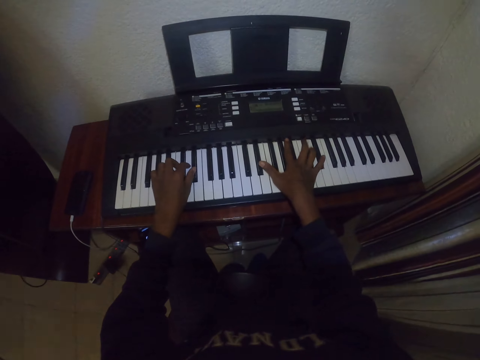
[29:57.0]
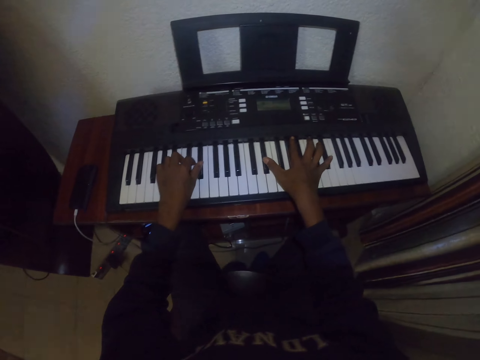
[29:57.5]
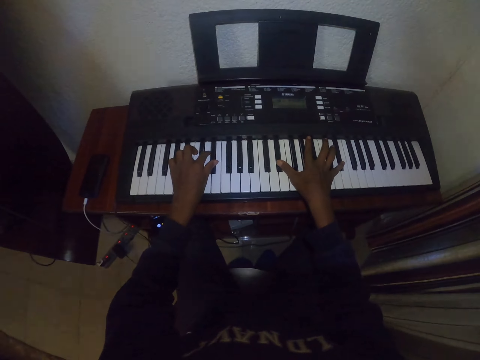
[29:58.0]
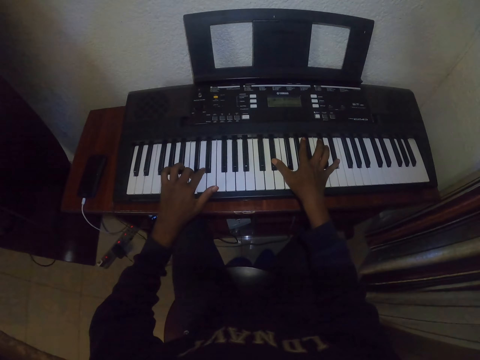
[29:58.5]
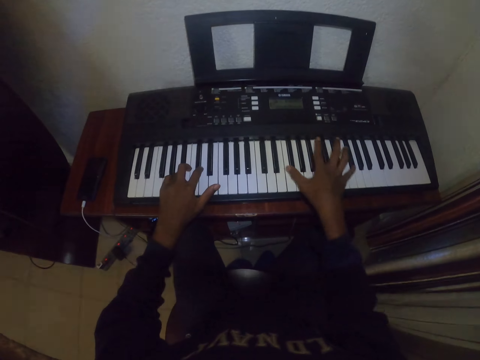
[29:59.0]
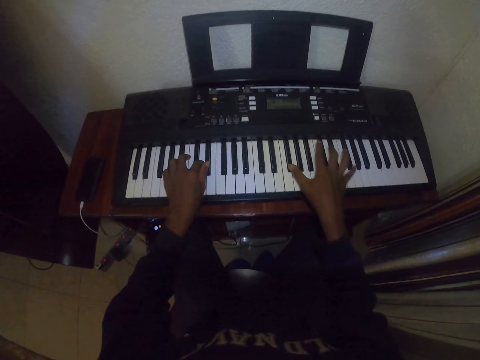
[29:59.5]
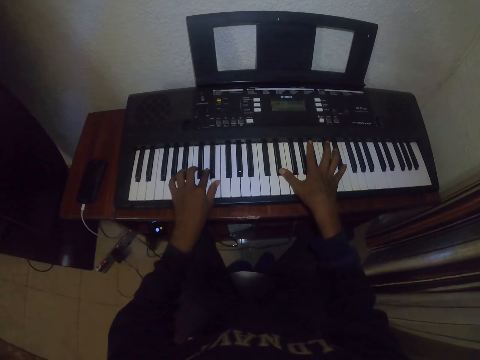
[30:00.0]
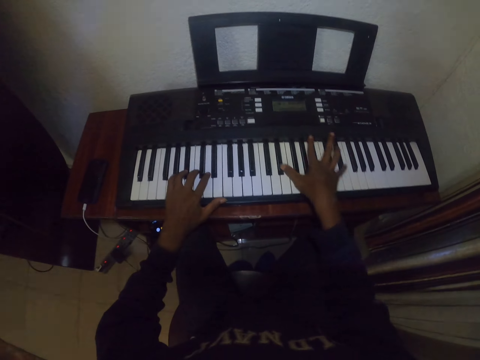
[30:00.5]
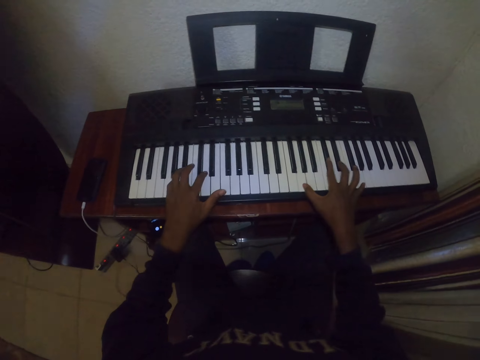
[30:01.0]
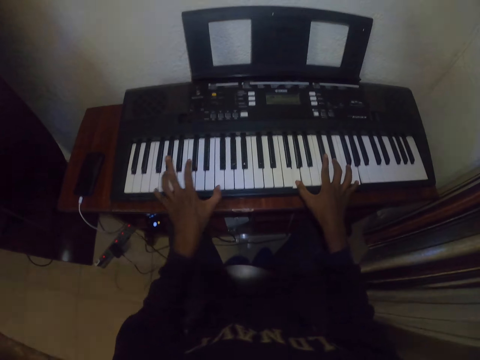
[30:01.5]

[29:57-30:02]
The camera wearer plays the piano.

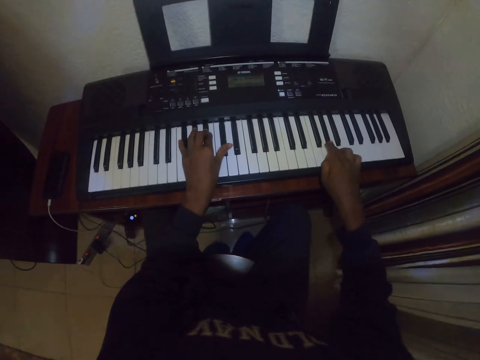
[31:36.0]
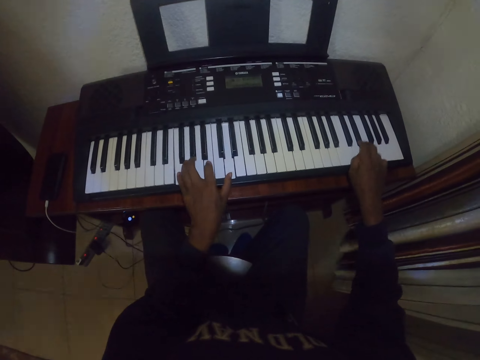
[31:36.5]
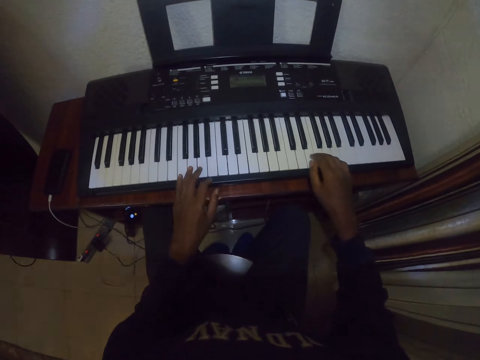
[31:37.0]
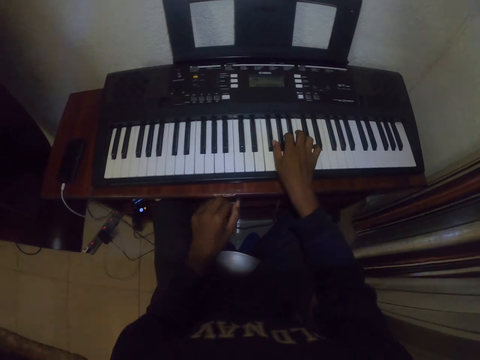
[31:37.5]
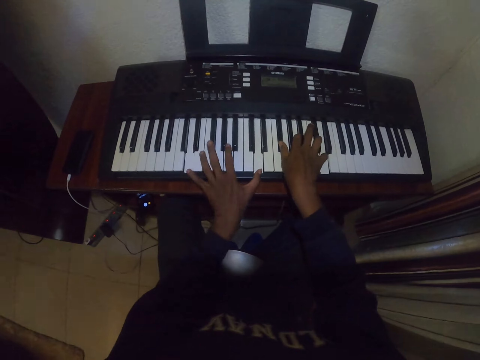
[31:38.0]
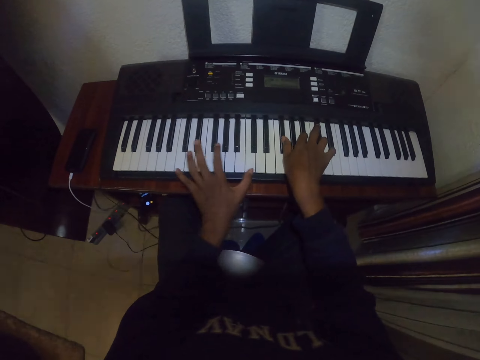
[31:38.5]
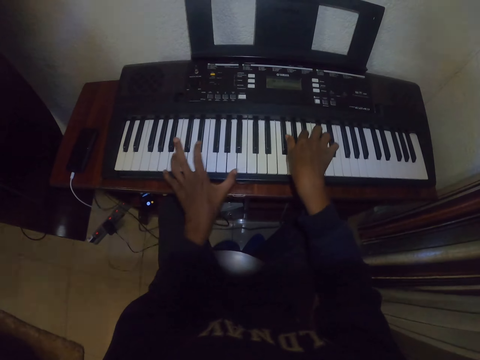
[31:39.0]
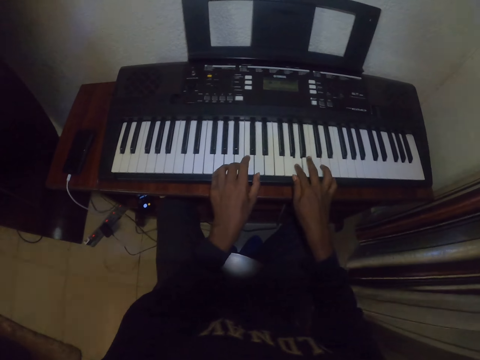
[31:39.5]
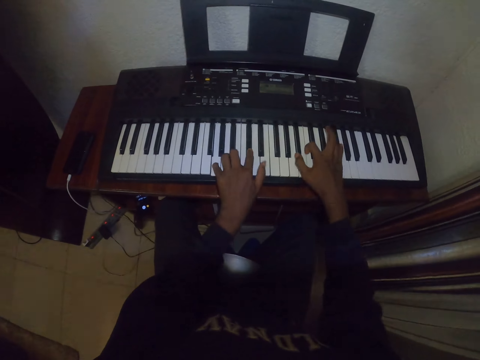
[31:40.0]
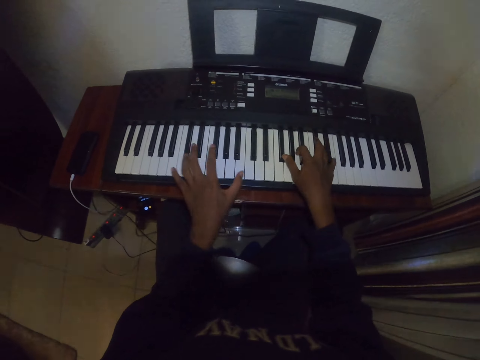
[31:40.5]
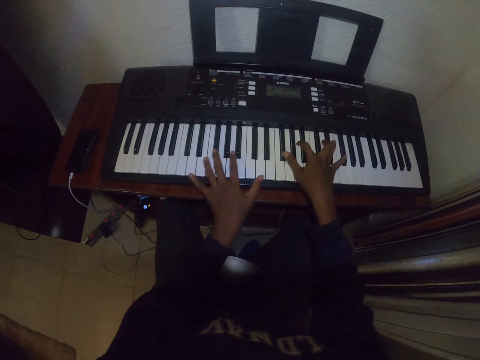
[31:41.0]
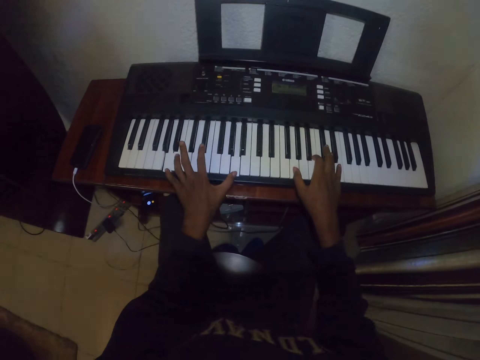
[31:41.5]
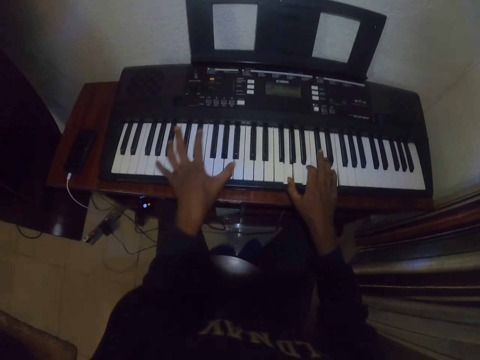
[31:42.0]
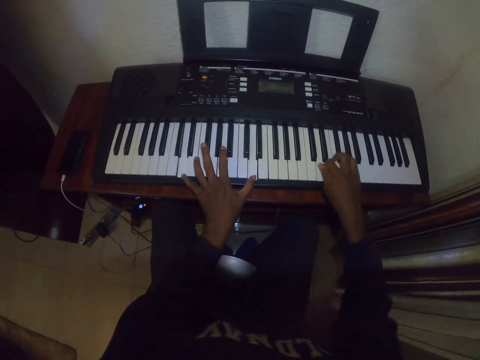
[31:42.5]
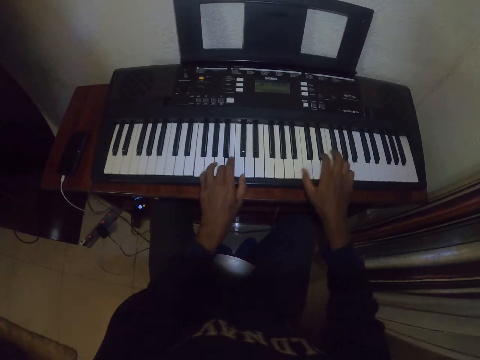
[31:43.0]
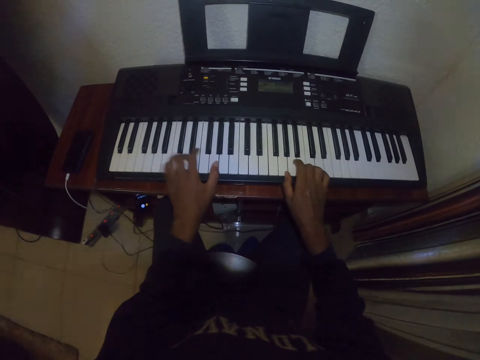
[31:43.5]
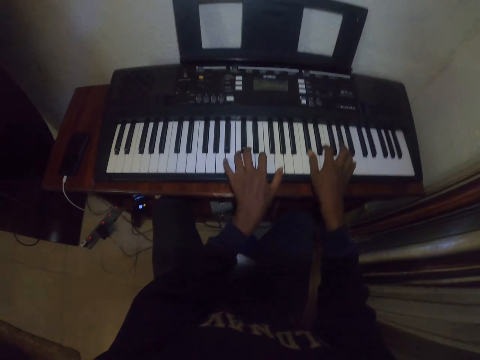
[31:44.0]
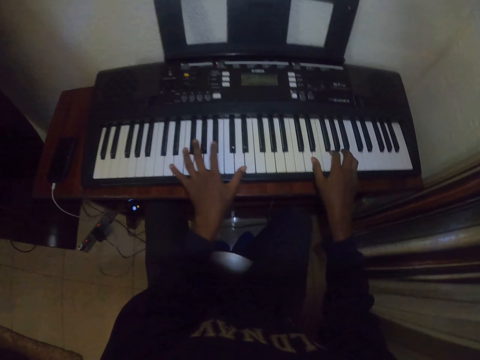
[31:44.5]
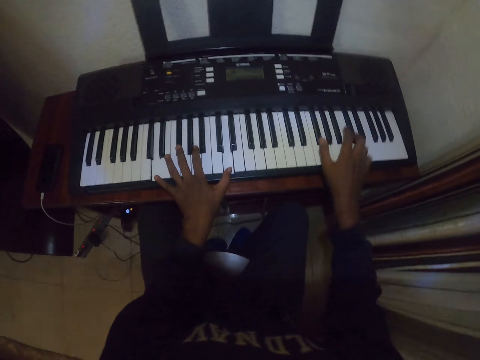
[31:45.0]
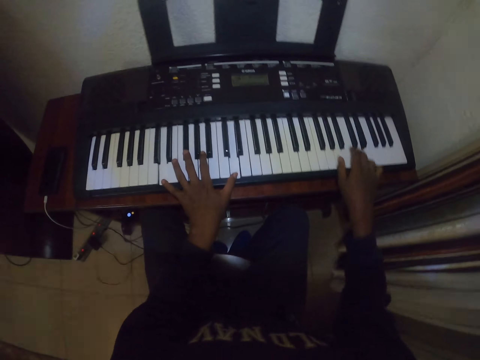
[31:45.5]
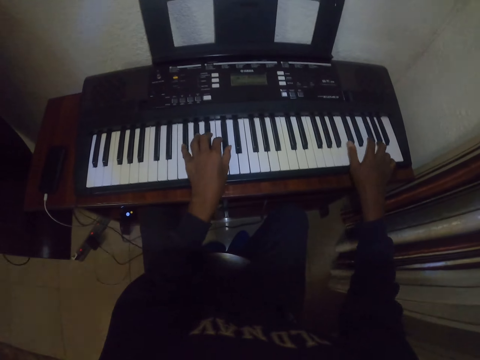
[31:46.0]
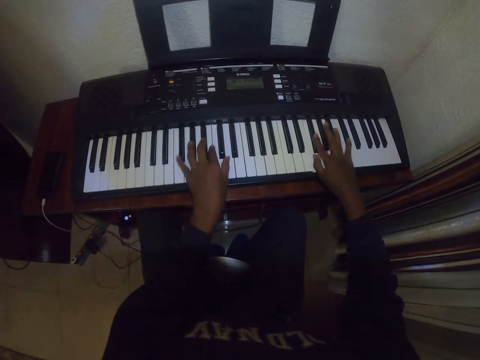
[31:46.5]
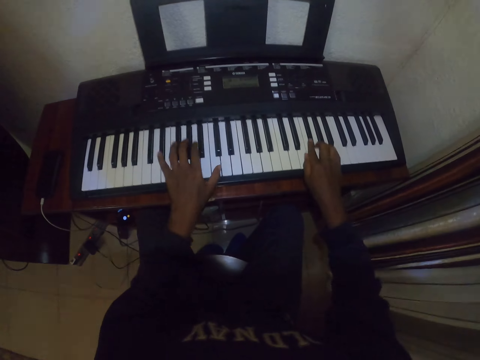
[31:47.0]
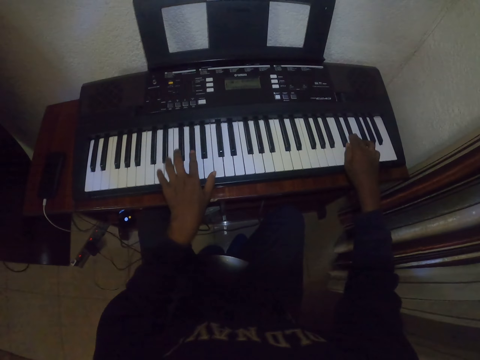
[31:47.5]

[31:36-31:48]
The camera wearer moves a hand back. They place the hand on the piano and play the piano.

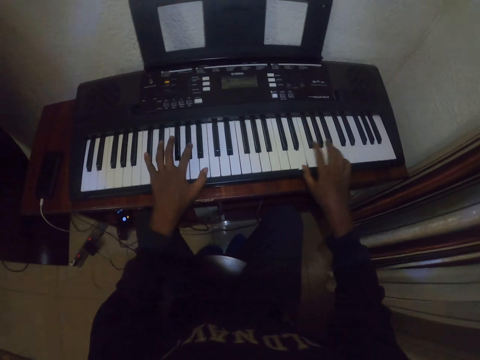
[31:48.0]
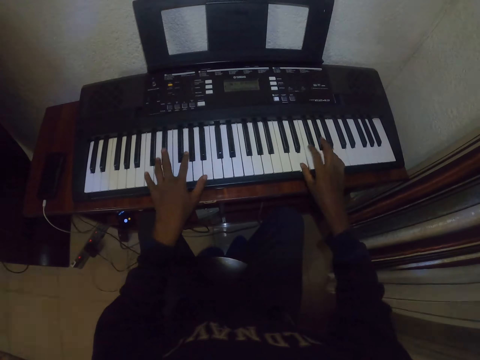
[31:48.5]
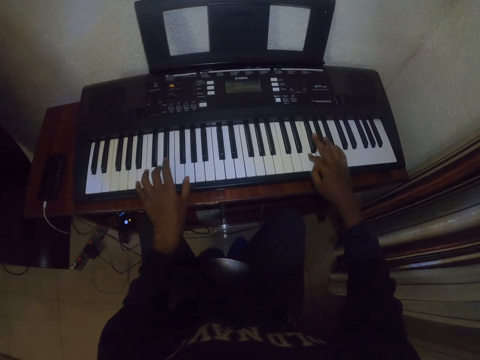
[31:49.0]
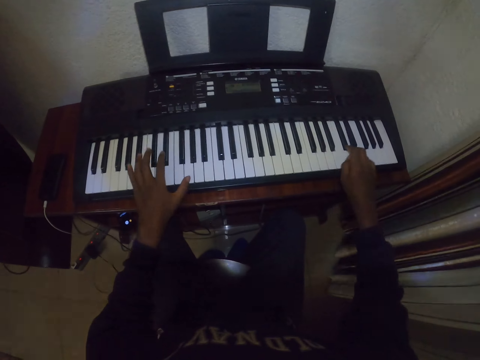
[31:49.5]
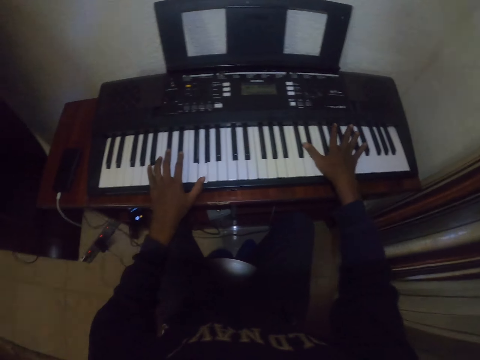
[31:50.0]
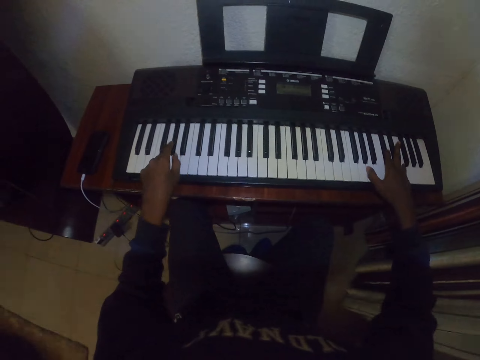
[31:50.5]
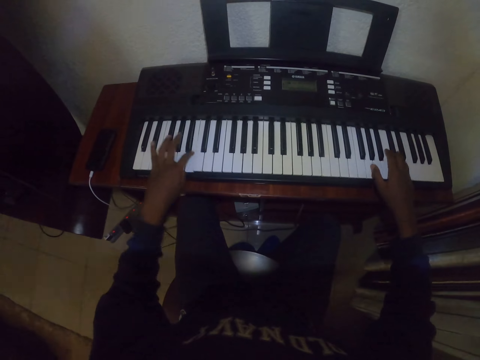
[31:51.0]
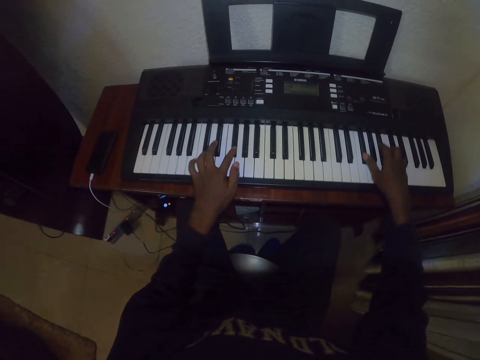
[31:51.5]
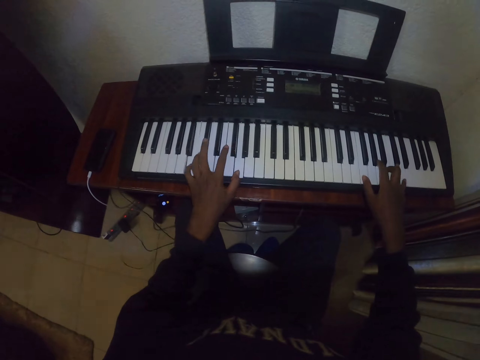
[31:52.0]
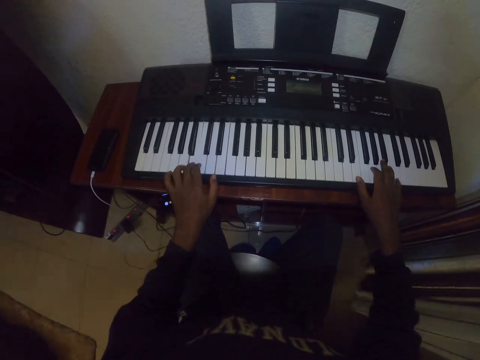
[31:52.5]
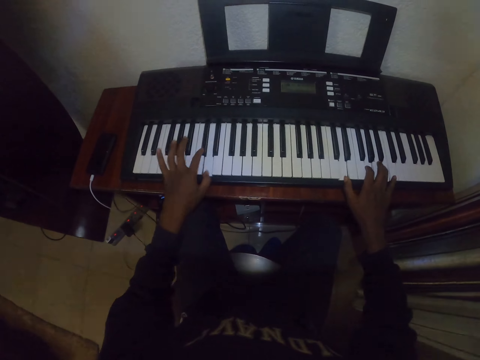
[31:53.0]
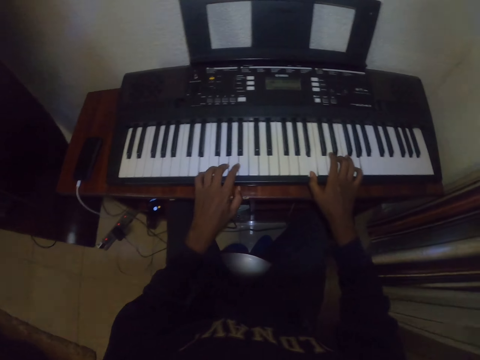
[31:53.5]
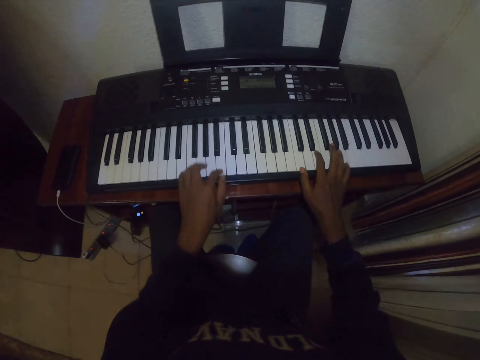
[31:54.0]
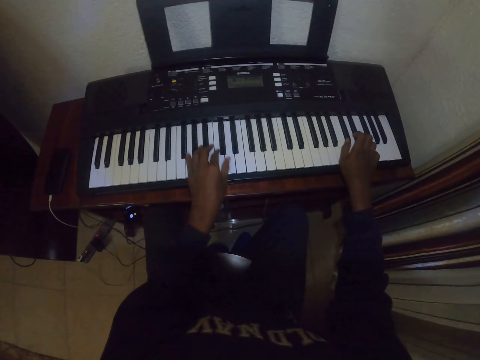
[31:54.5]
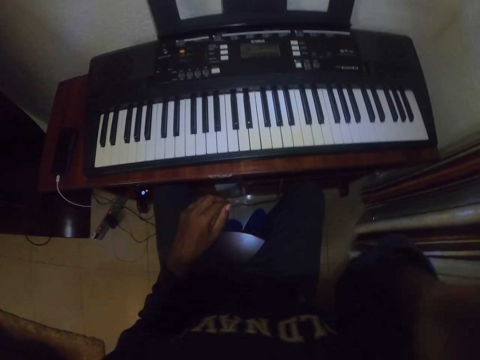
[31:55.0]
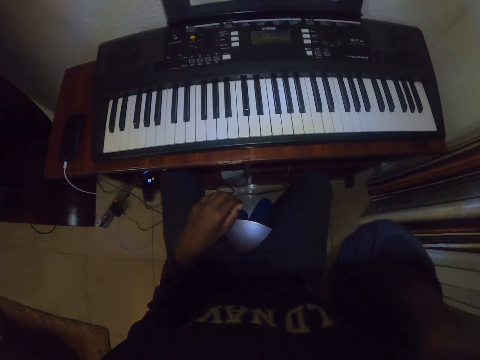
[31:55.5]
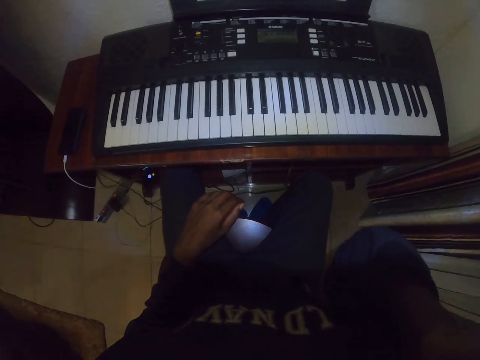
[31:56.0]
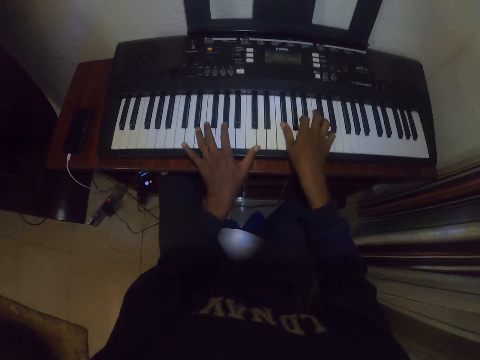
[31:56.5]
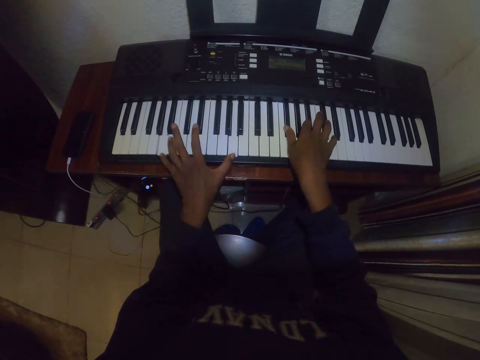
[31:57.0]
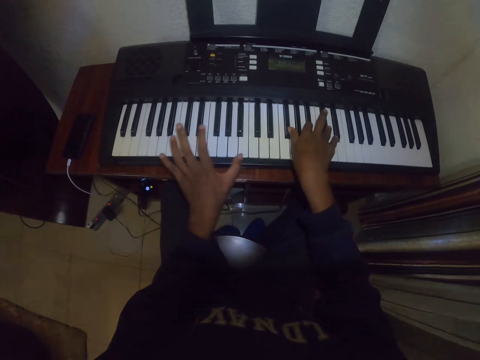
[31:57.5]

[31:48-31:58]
The camera wearer scratches his head. He touches his face, places a hand on his lap and scratches his face. He places hands on a keyboard. He plays a piano.
